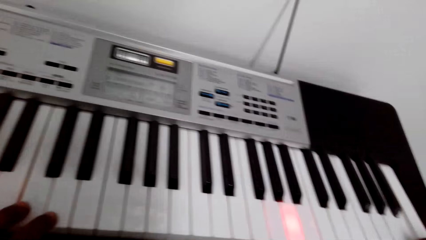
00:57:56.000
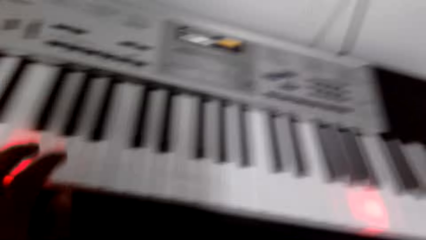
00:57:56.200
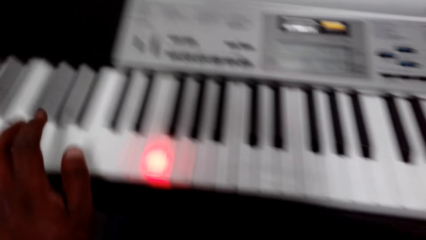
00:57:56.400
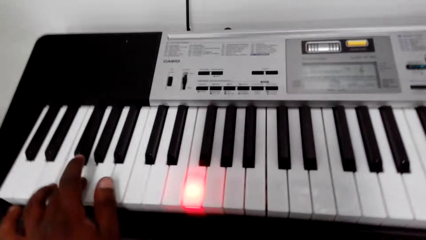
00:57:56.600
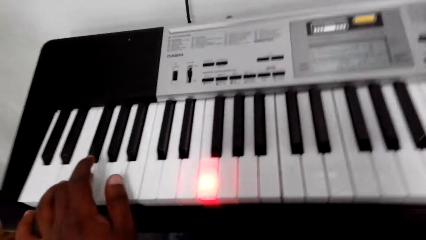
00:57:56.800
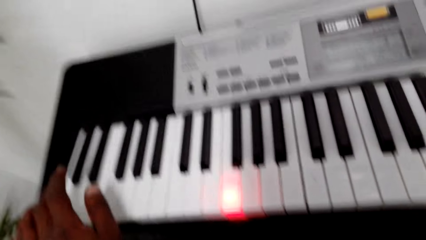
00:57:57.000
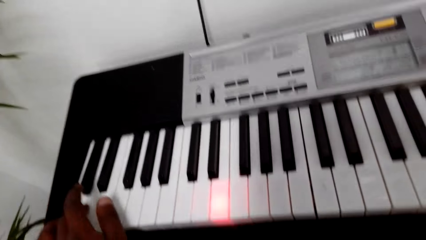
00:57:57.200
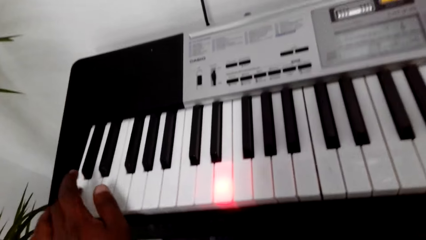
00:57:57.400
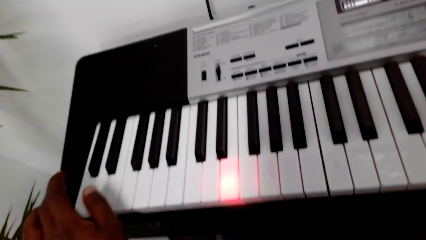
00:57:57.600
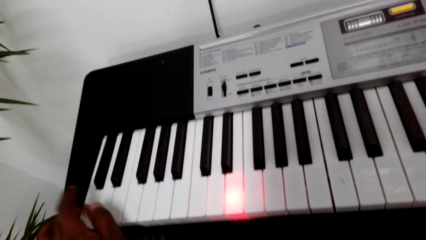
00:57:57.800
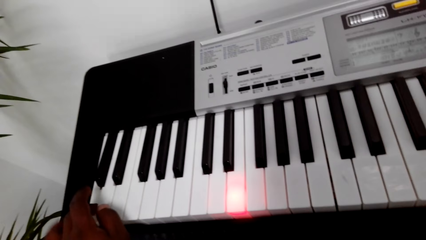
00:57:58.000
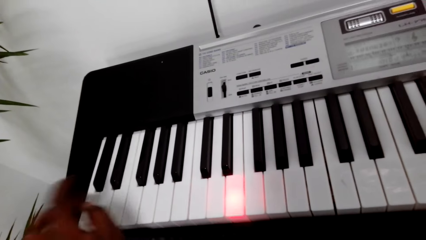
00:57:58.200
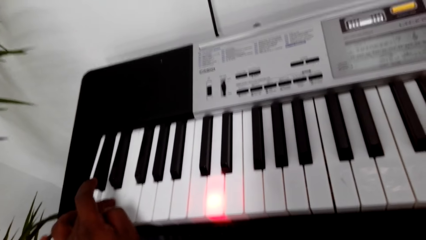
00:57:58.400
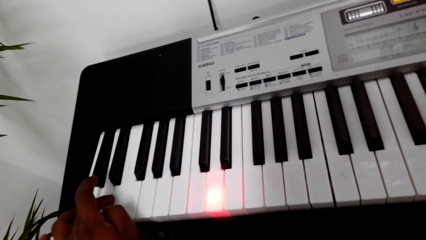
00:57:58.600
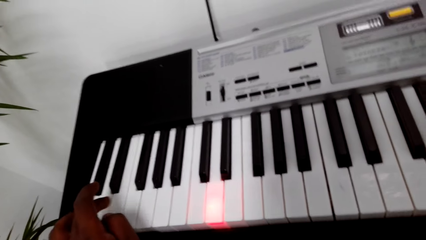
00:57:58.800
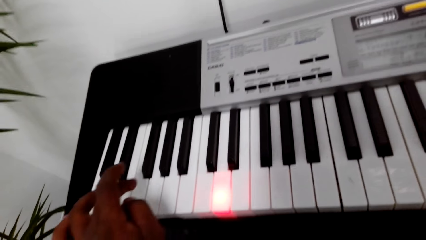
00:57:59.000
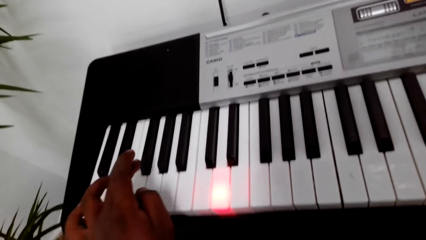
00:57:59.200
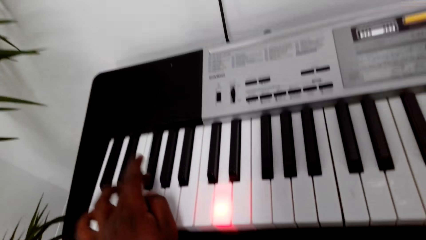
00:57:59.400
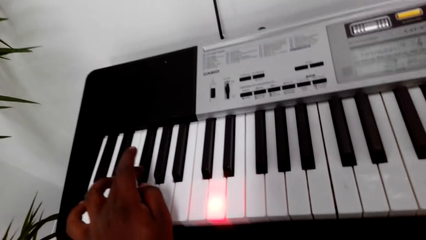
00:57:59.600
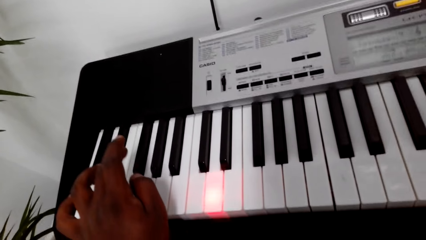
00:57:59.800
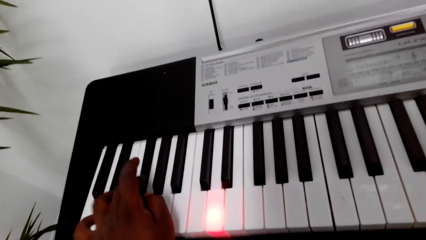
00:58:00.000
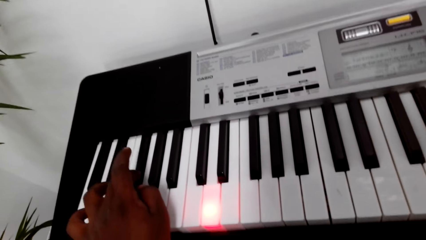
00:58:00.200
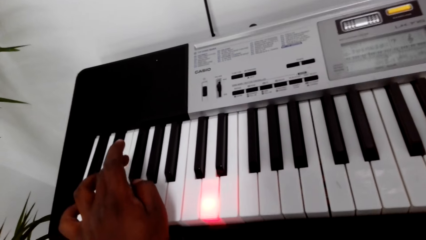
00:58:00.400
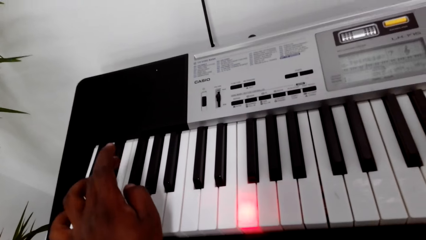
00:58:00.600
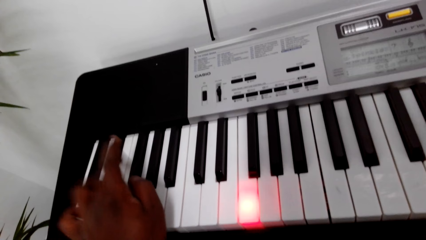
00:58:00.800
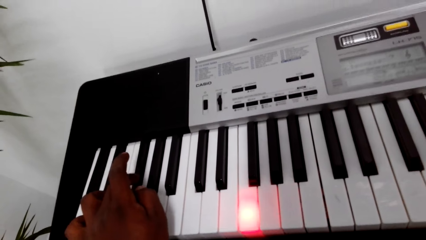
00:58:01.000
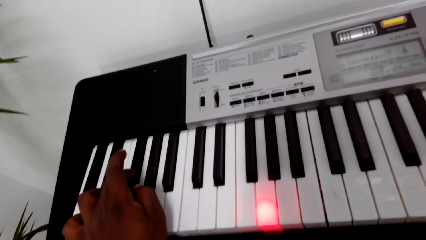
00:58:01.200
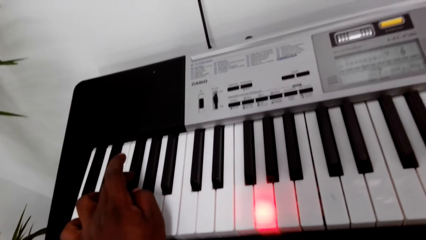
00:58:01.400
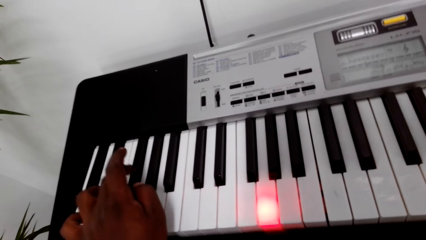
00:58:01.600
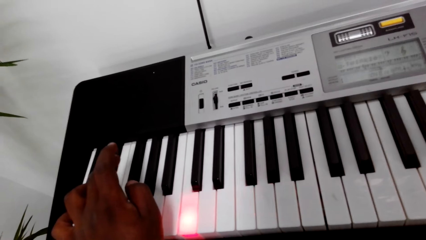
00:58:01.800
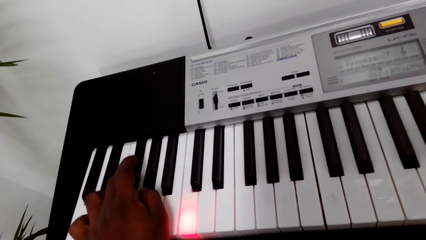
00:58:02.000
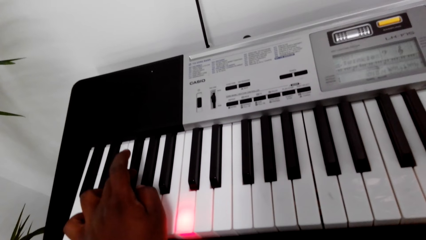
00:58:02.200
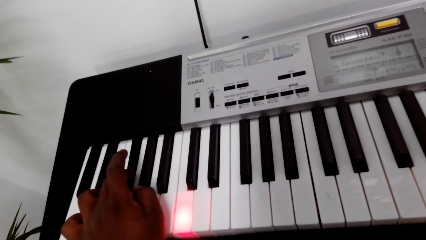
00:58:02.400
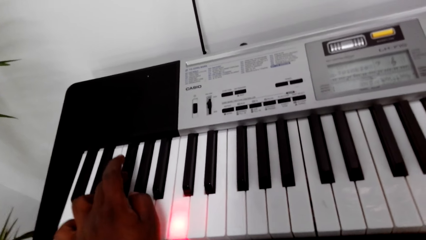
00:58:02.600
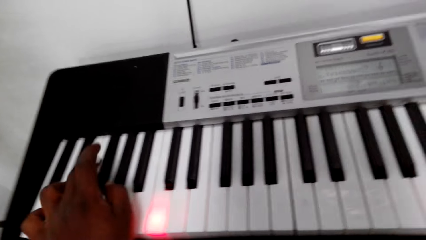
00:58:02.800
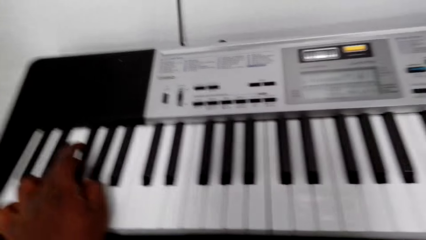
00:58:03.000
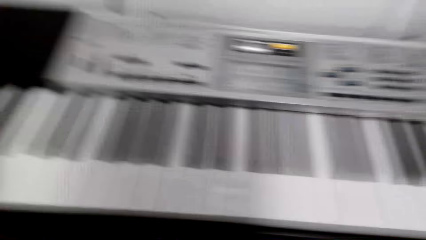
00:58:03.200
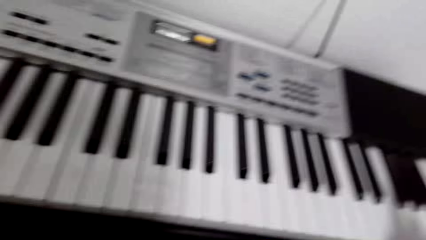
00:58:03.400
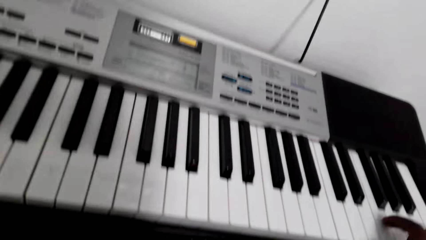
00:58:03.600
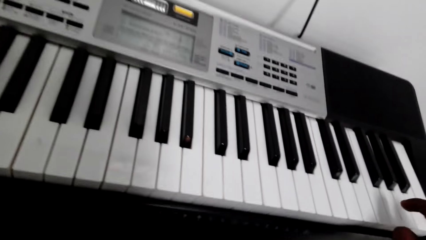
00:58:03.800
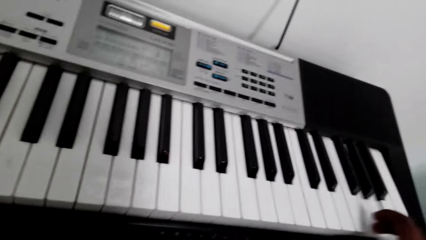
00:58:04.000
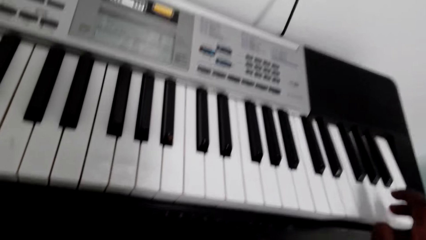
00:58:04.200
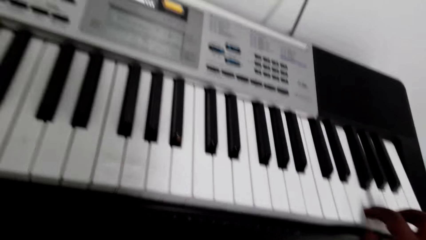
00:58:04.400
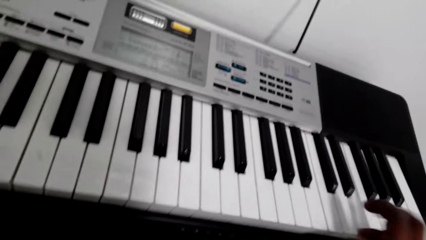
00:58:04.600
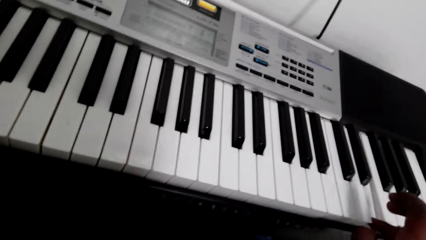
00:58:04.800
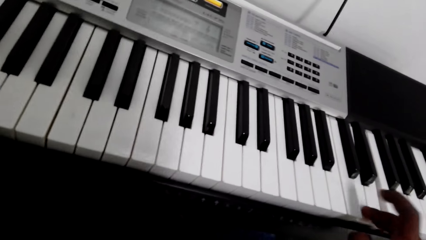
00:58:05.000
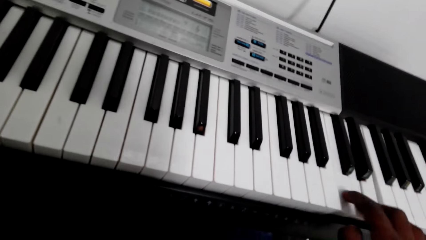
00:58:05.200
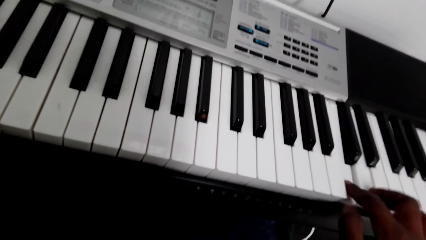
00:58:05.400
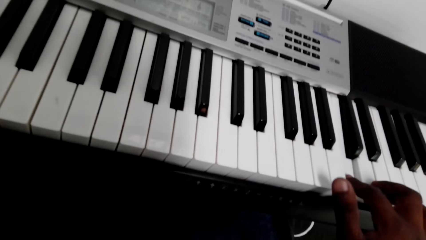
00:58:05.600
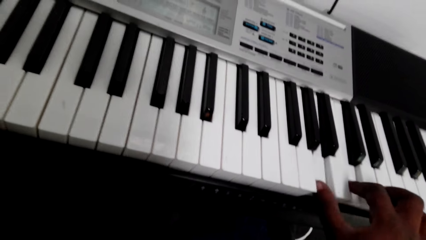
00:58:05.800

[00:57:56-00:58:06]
The camera wearer looks at the piano. They play the piano.

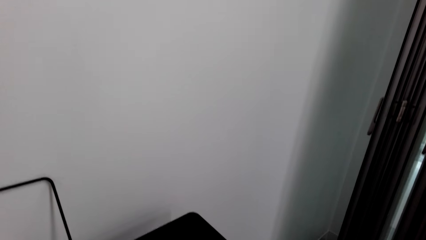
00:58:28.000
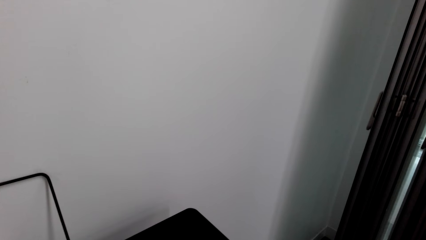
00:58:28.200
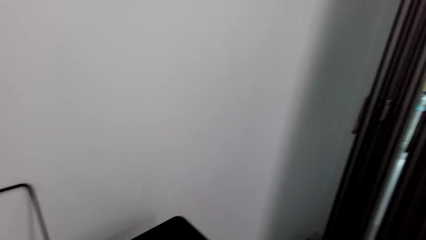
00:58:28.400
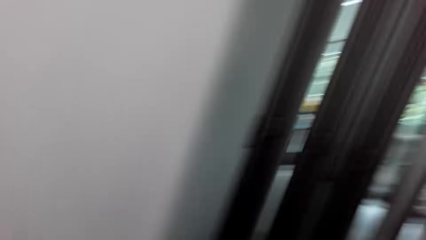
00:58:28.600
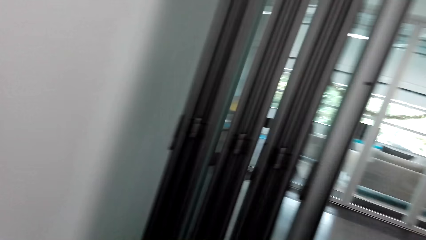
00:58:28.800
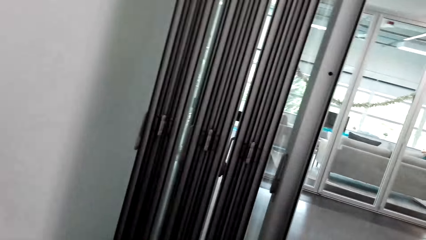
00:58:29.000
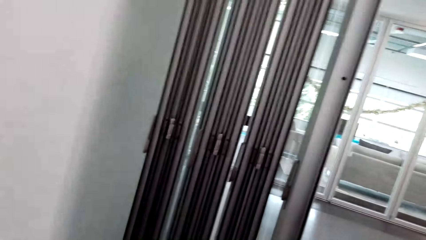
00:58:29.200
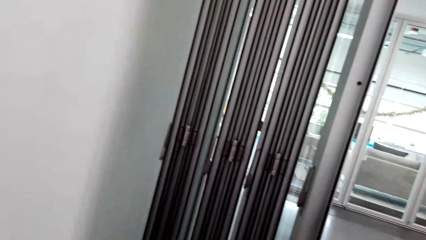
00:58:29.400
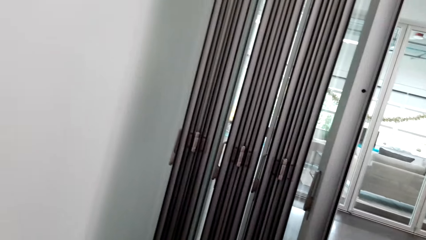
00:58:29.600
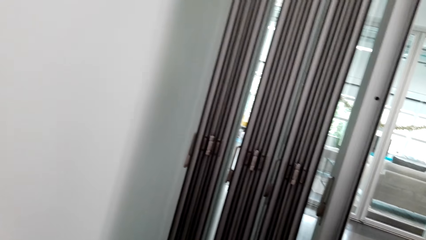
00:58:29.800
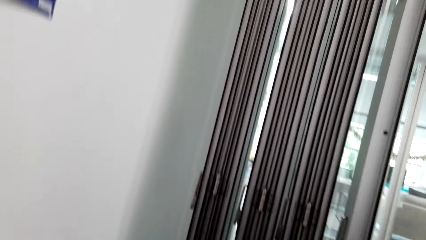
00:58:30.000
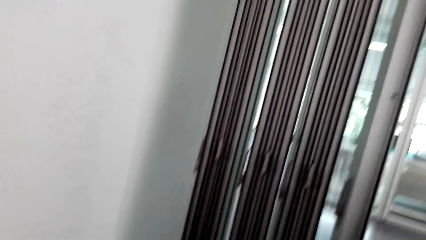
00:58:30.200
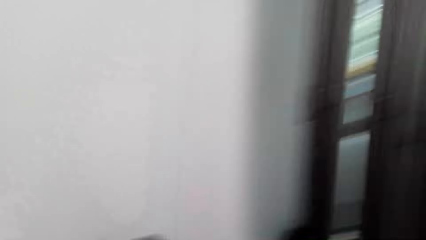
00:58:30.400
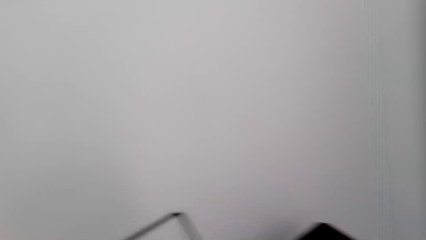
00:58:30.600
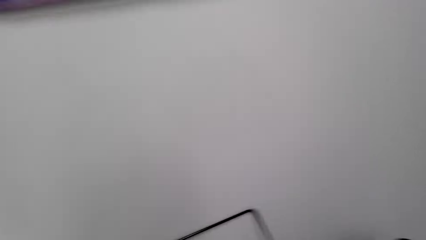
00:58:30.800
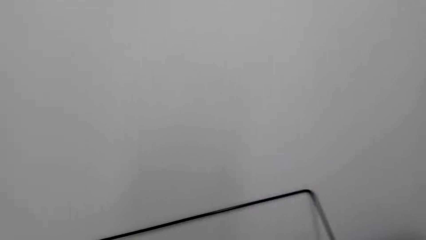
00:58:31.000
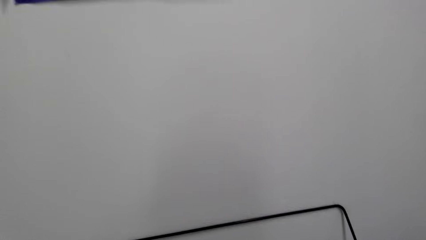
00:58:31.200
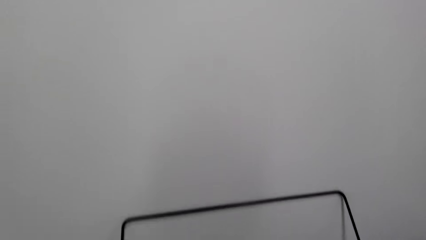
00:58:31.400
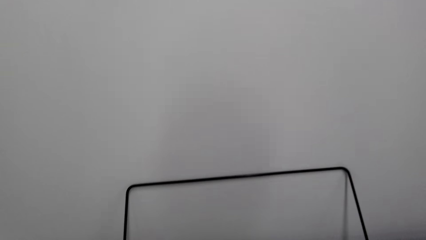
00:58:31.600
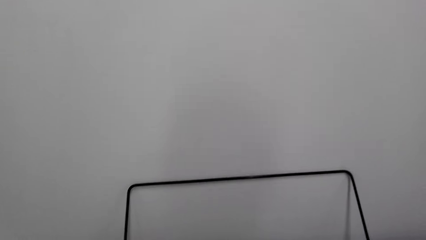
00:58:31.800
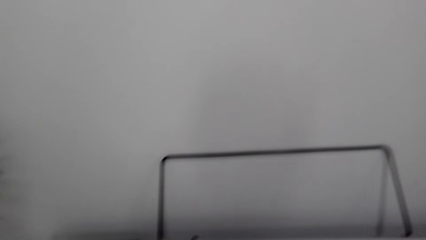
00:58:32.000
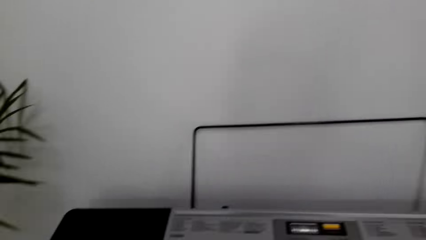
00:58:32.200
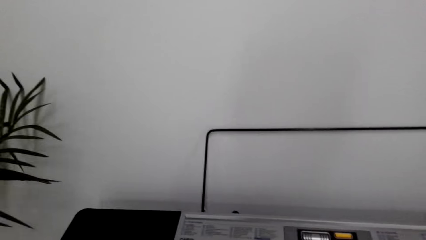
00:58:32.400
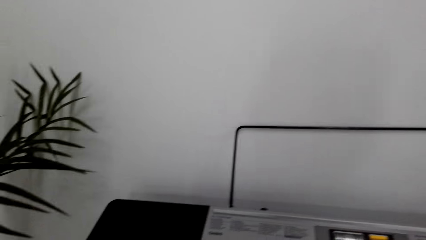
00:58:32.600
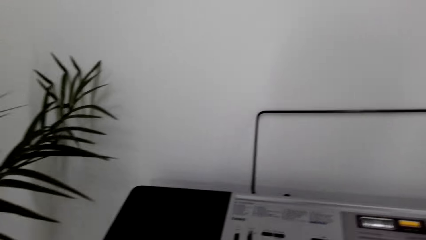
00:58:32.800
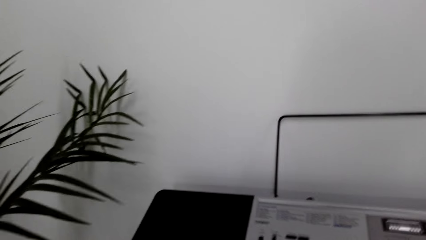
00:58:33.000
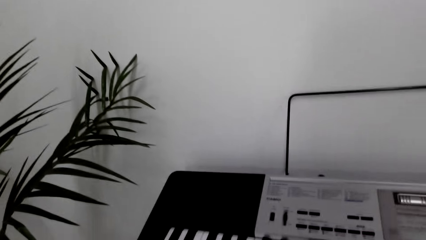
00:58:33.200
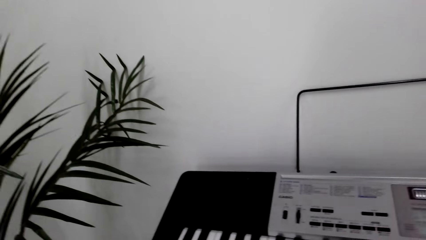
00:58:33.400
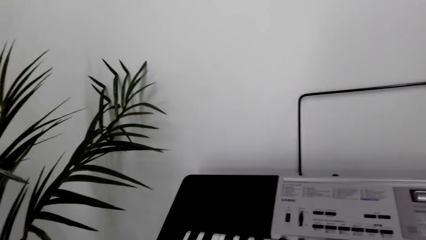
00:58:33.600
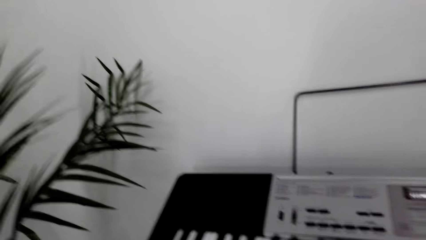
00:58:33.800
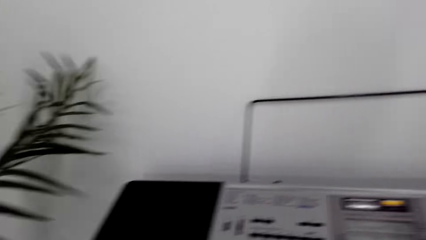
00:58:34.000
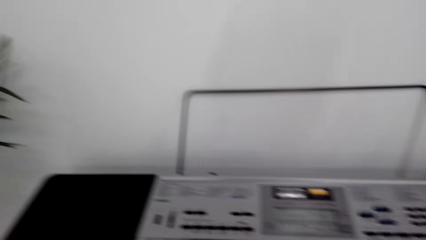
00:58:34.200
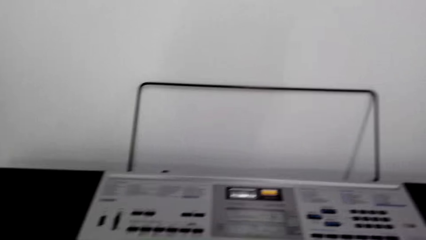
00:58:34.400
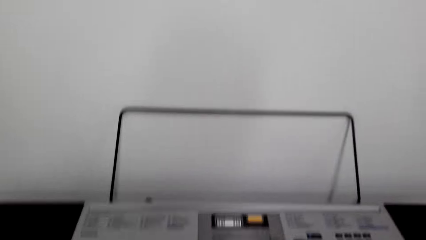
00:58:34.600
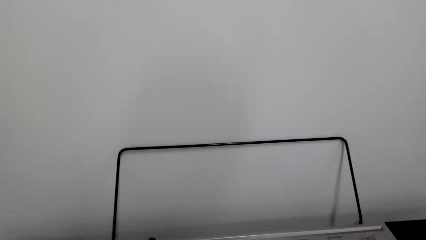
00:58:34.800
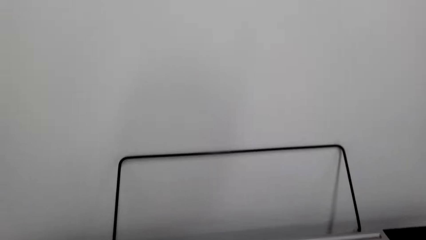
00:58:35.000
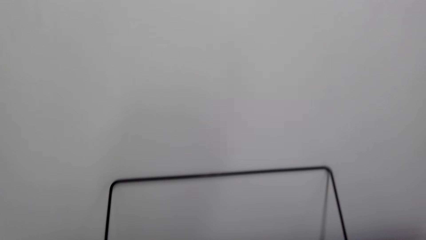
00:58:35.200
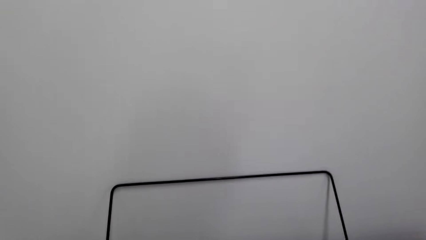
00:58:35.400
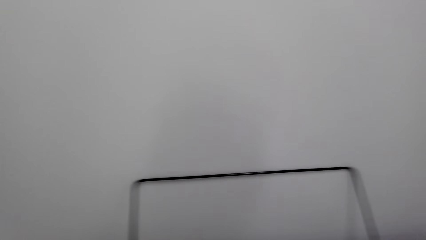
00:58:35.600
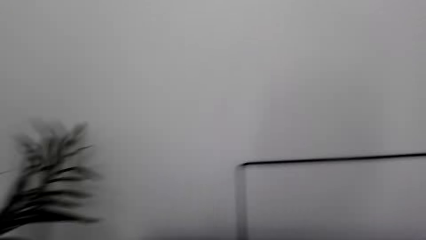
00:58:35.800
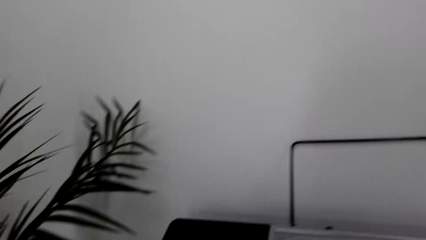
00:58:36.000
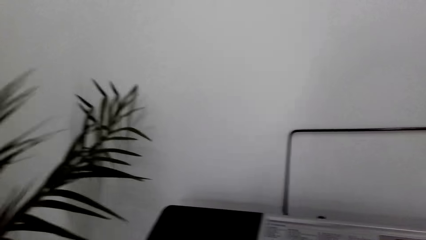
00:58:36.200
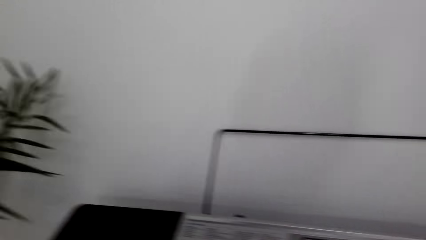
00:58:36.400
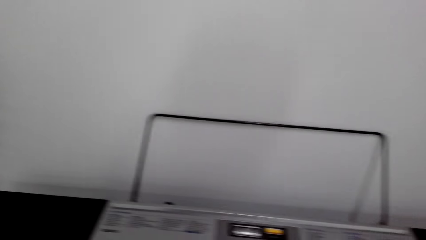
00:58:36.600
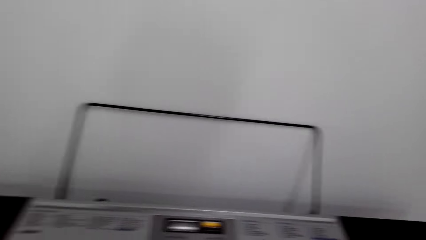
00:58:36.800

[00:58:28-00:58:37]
The camera wearer looks around.
